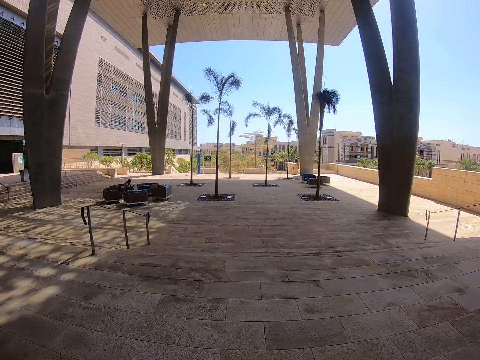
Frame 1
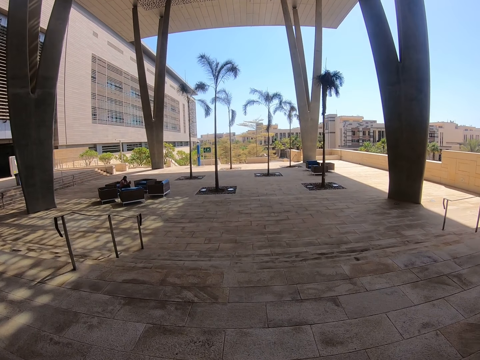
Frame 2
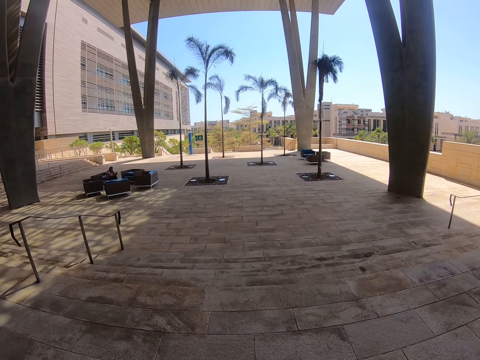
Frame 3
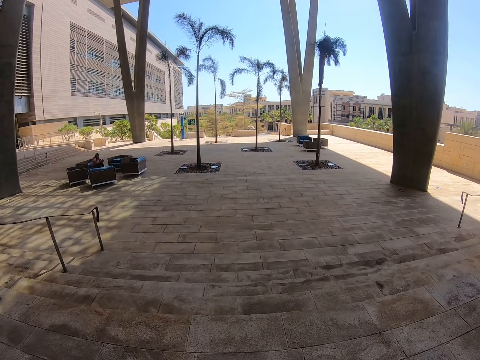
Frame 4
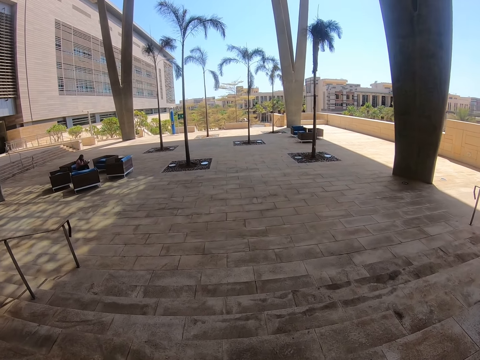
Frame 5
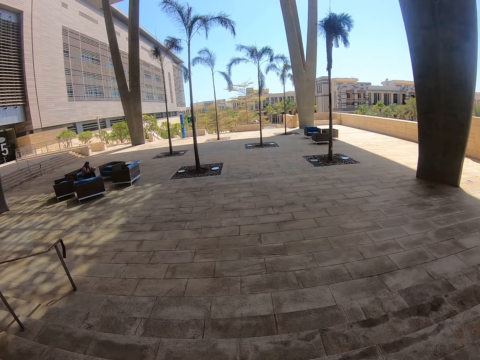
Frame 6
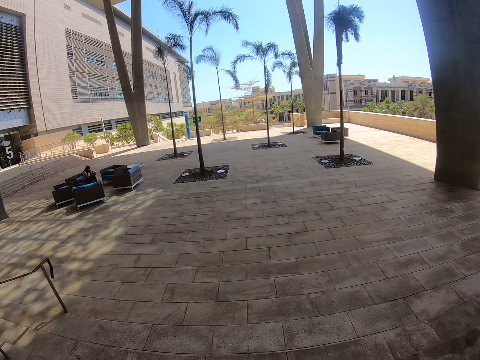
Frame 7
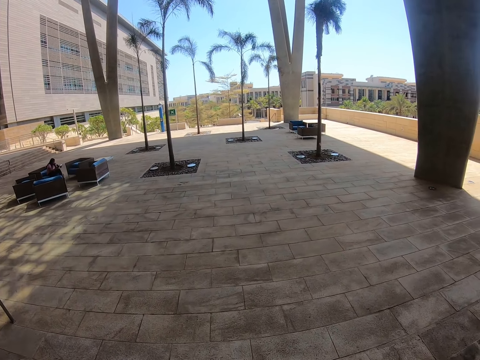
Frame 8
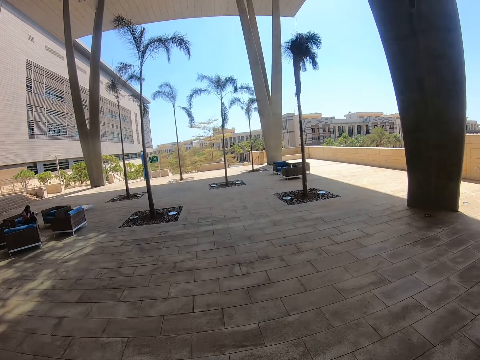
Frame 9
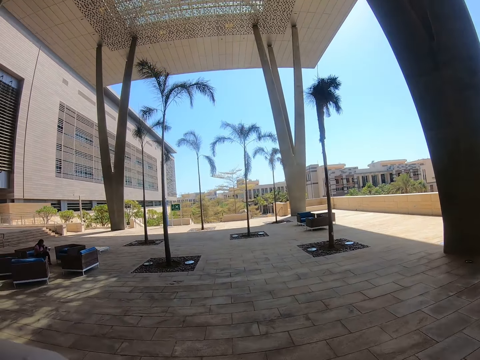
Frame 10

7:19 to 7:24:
The camera wearer walks outside with the water bottle.

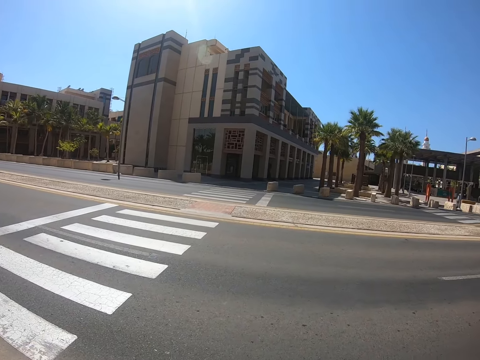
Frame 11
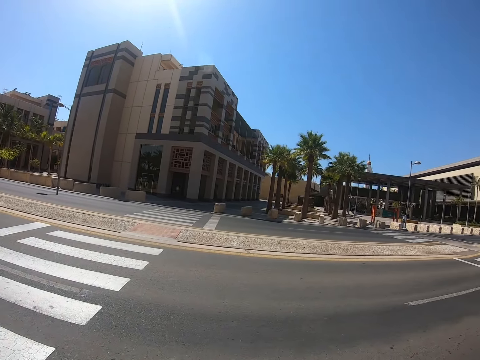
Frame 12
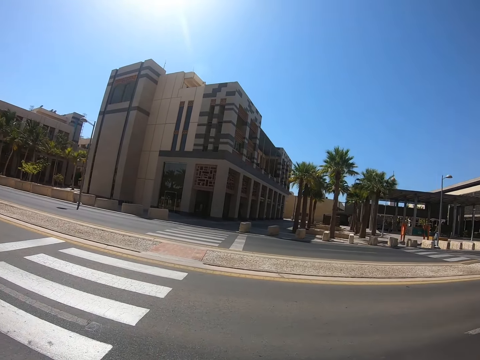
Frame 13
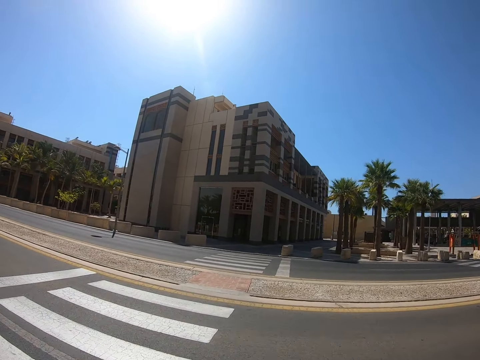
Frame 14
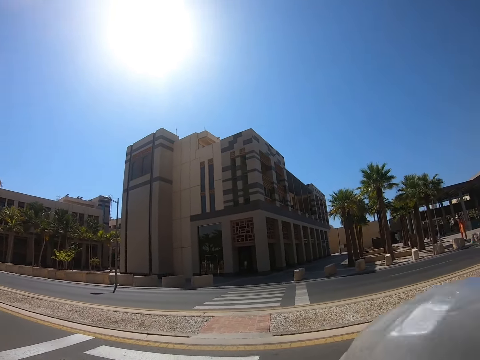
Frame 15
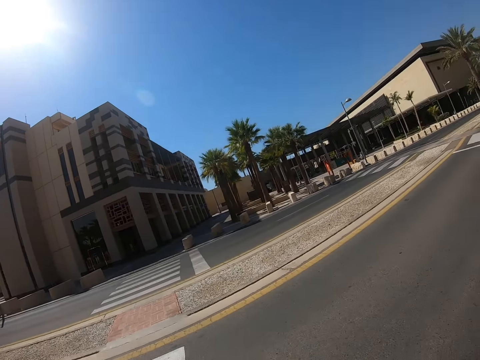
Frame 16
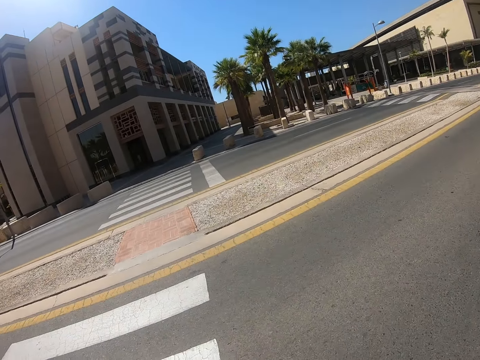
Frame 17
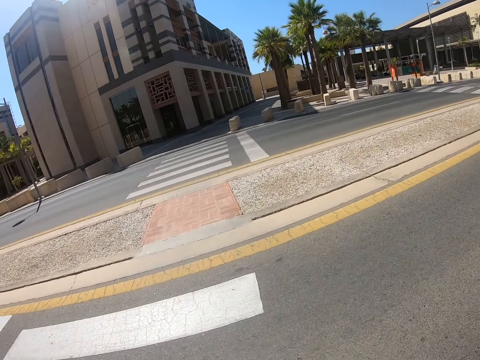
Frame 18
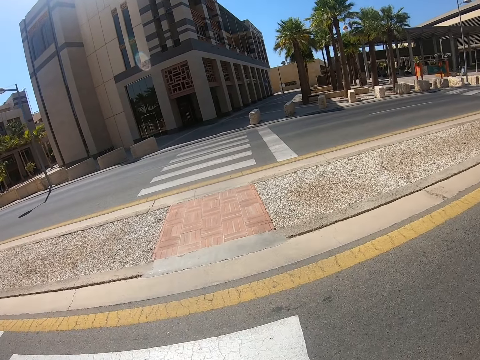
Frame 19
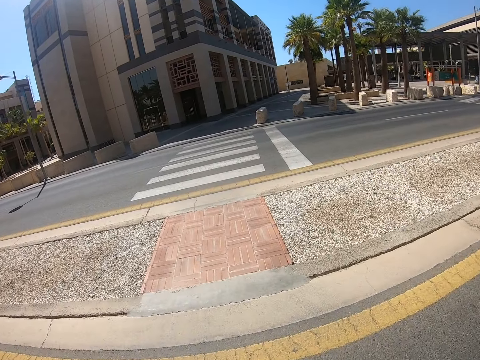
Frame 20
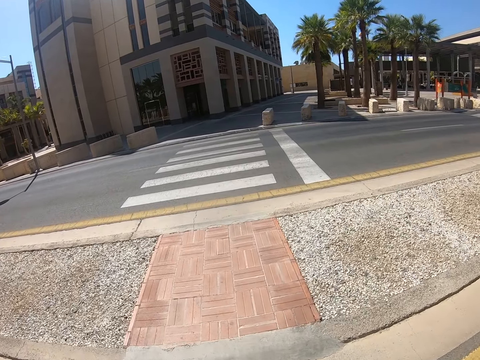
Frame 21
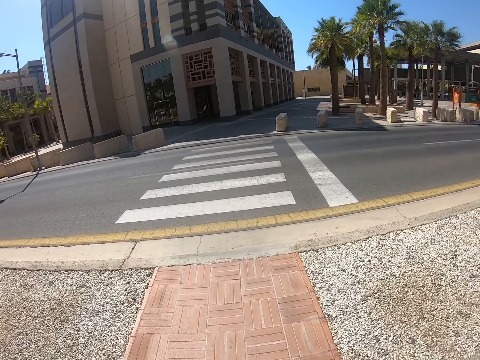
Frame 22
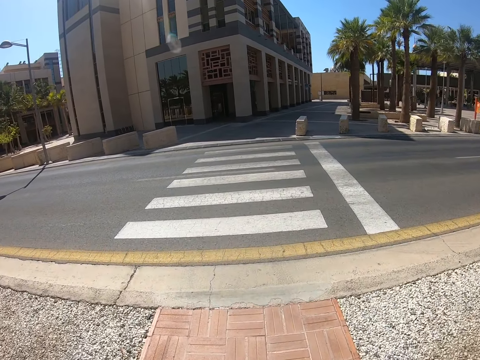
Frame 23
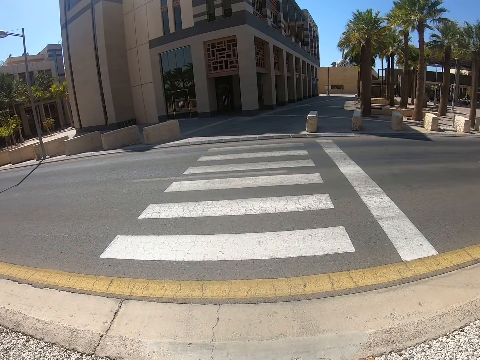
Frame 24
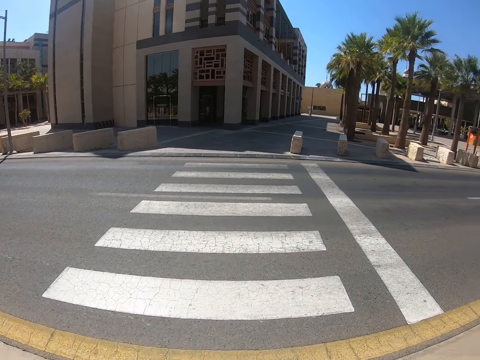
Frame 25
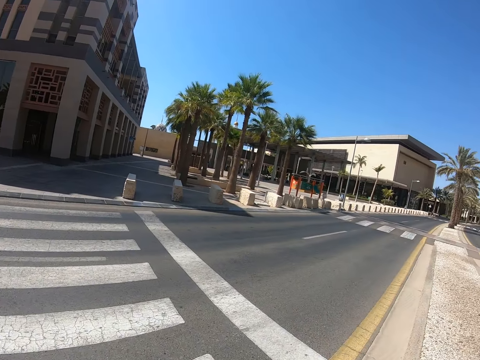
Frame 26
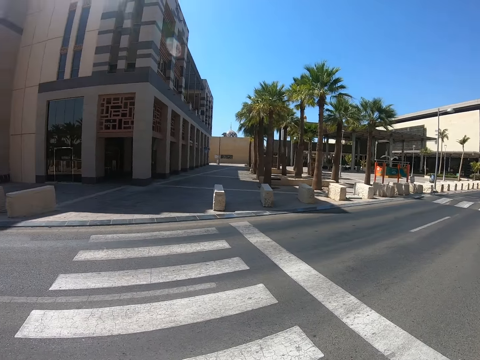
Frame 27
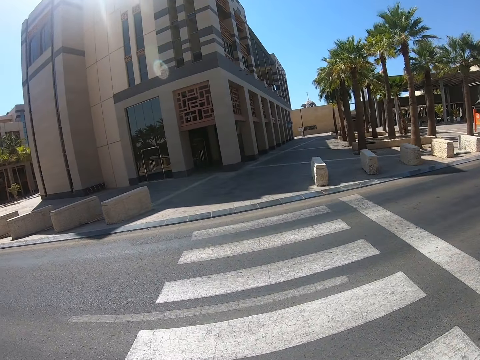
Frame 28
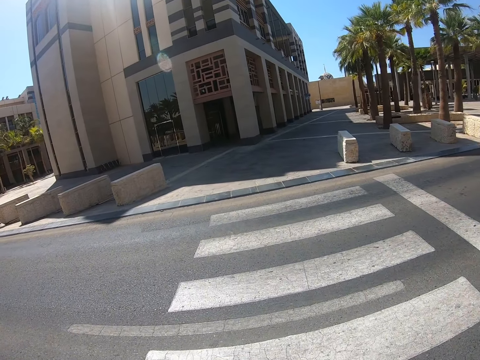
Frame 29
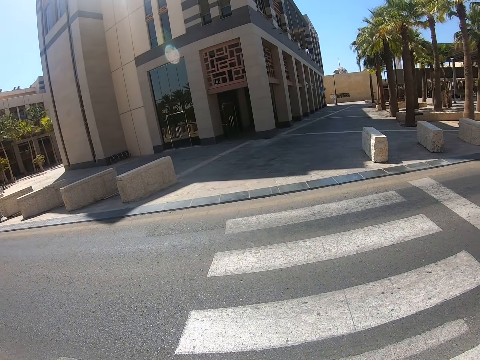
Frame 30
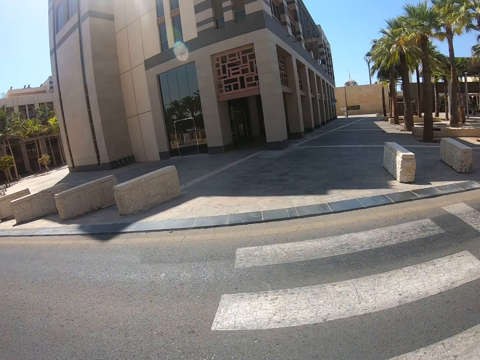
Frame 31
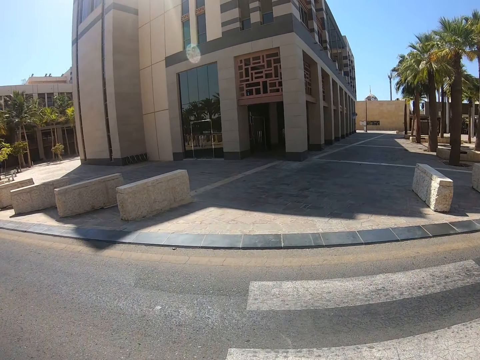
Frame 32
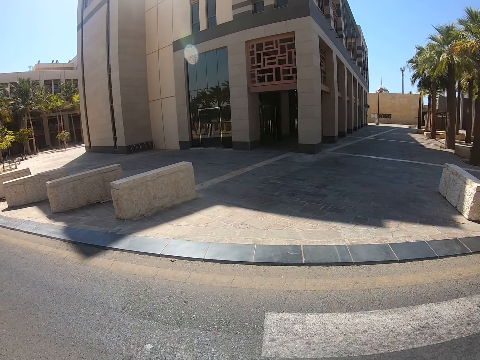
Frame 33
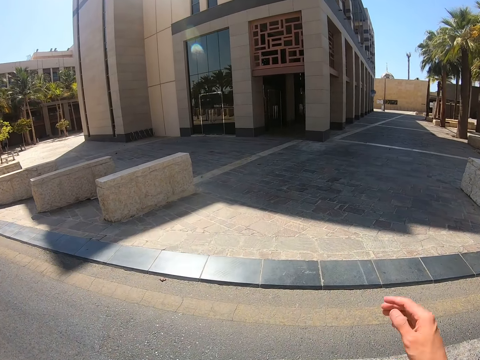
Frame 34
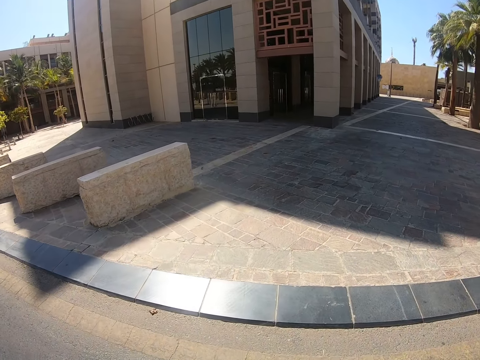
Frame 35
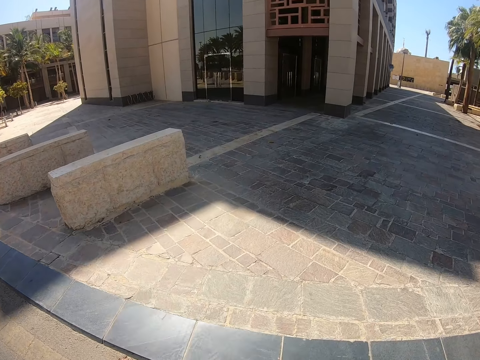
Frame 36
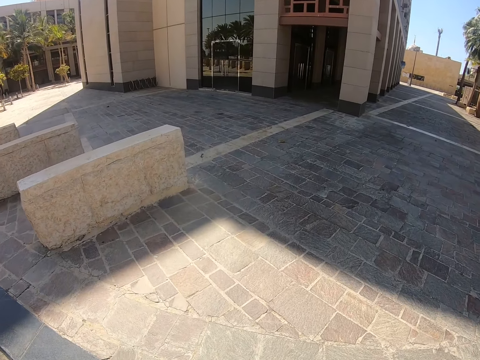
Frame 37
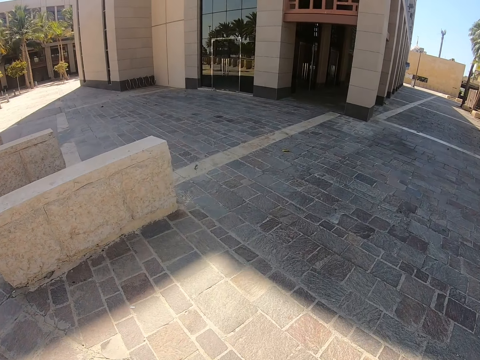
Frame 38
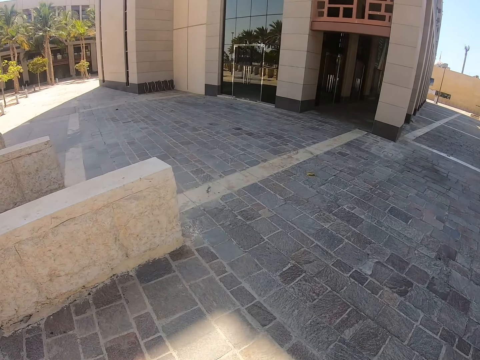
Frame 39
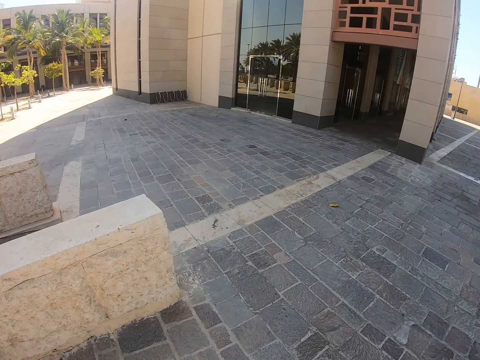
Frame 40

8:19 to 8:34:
The camera wearer walks with the water bottle in his hand. He looks around. He lifts up the hand.

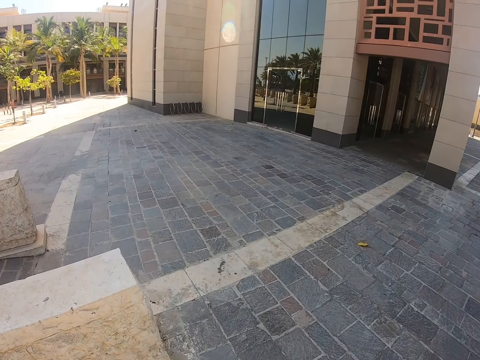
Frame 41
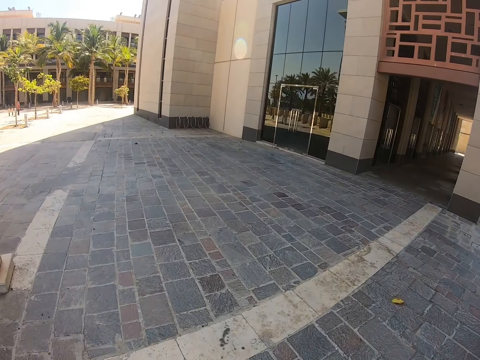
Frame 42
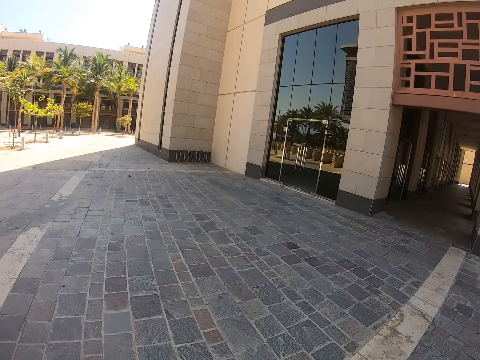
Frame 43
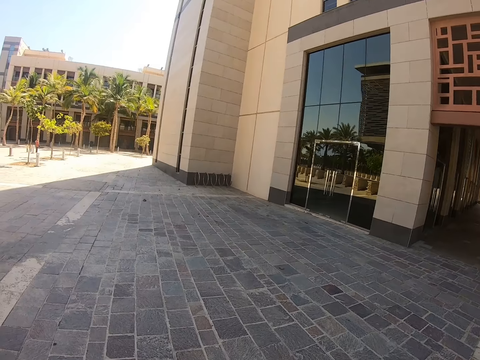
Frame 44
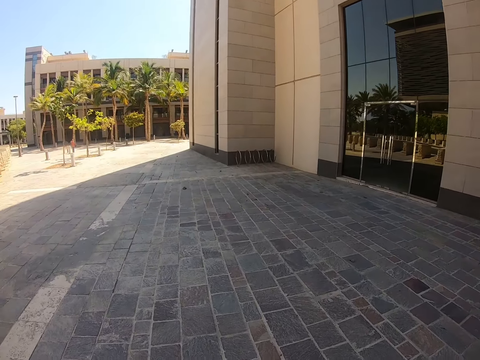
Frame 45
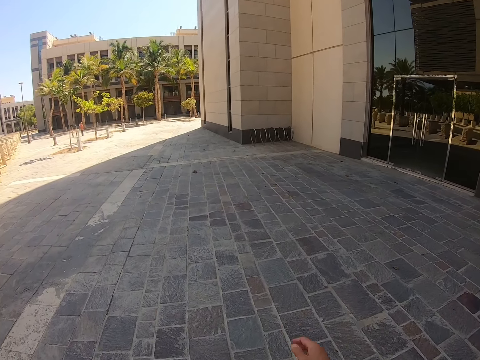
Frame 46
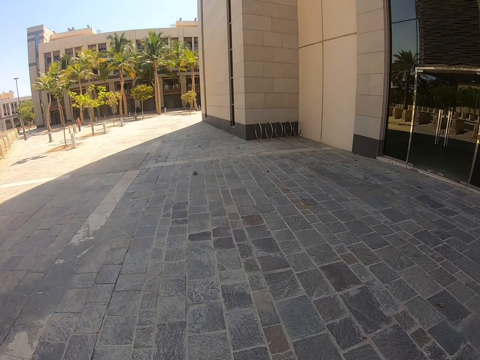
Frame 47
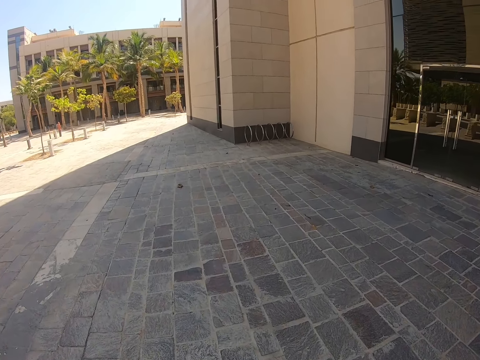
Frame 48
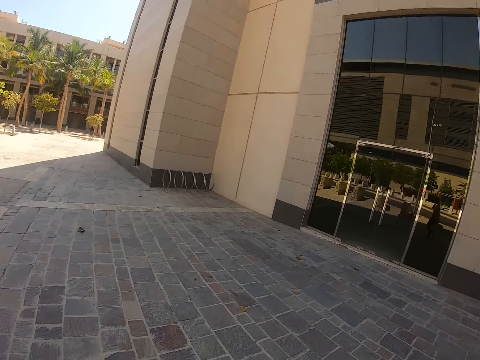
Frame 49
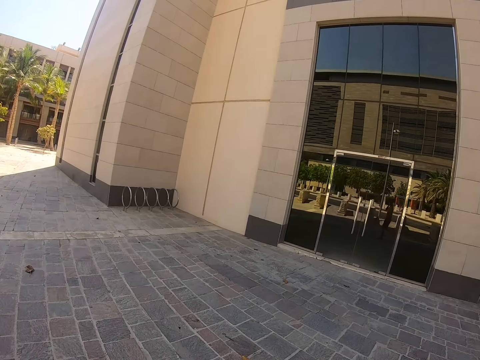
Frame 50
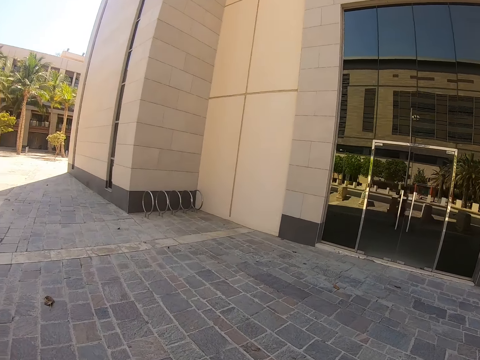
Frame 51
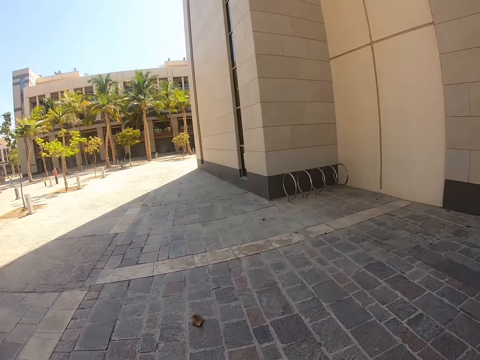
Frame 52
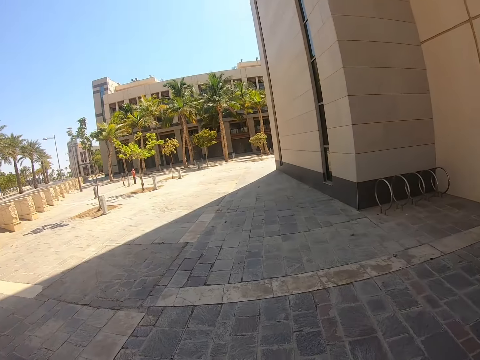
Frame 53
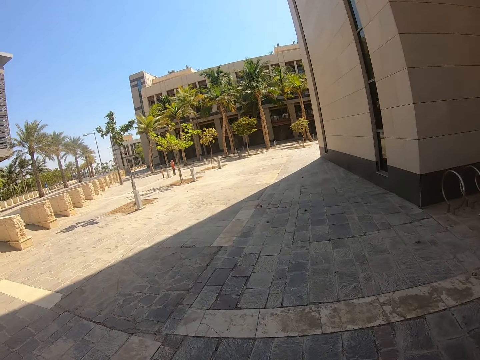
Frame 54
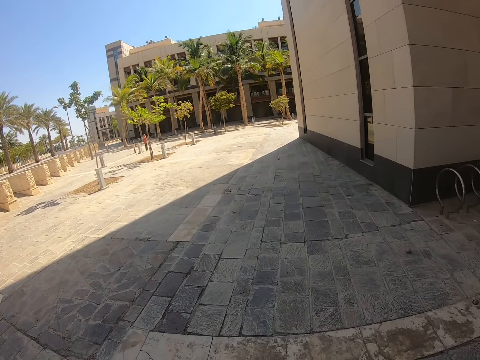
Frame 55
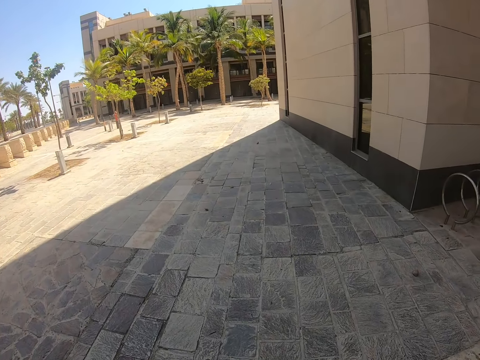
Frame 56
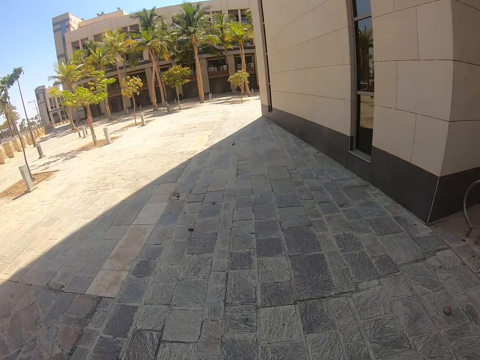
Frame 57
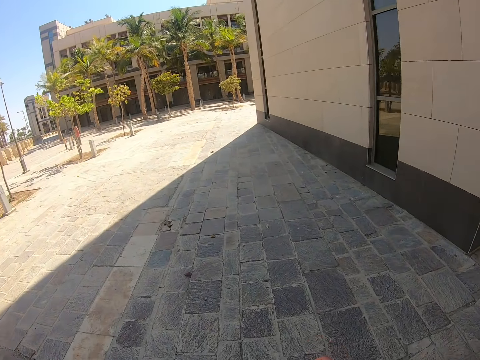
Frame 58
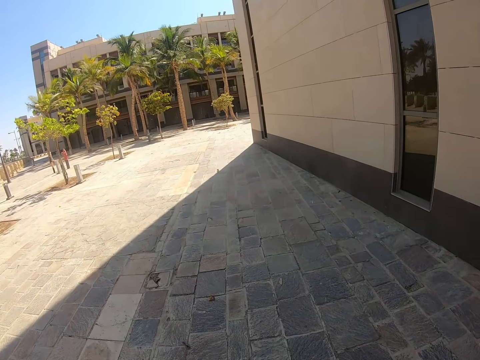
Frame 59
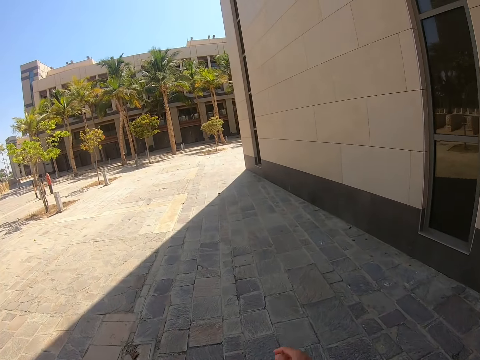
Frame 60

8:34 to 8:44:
The camera wearer looks around.
